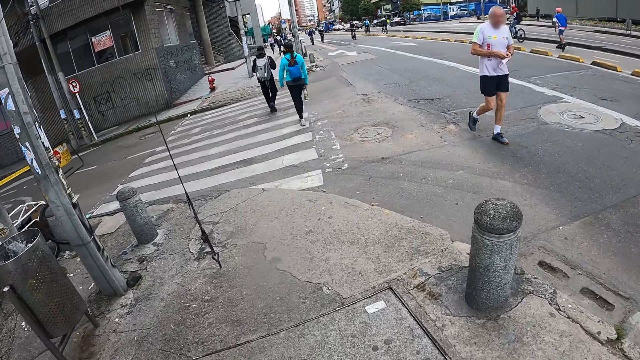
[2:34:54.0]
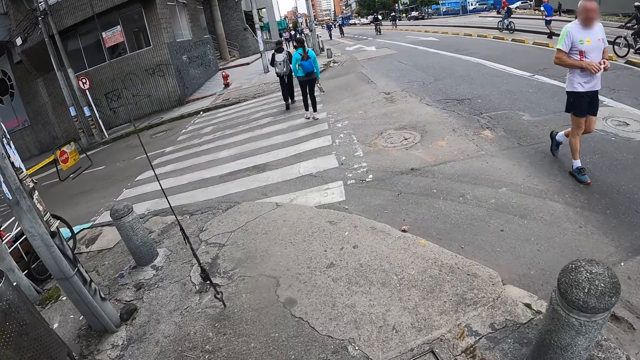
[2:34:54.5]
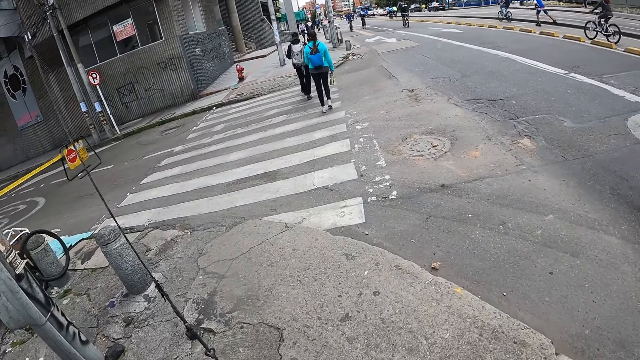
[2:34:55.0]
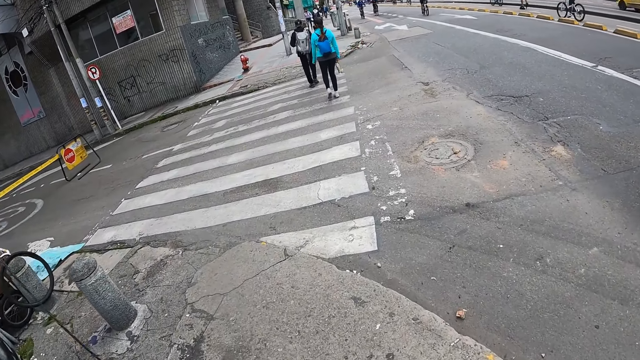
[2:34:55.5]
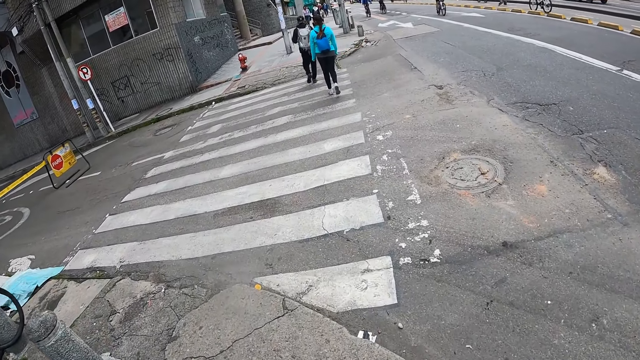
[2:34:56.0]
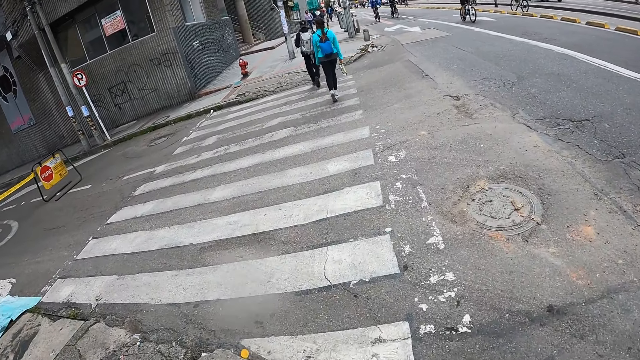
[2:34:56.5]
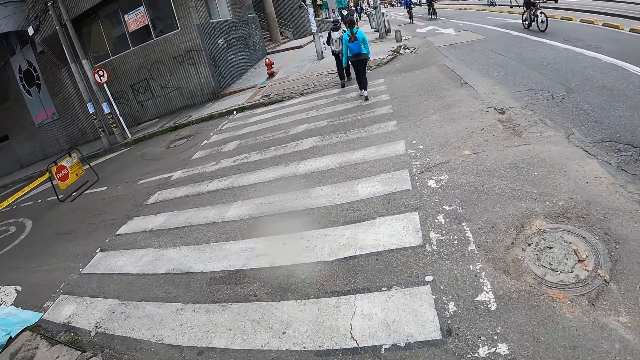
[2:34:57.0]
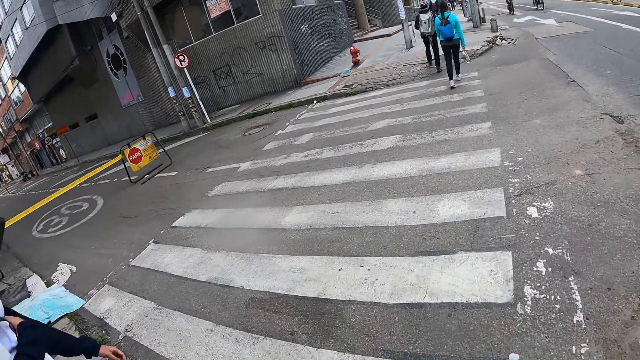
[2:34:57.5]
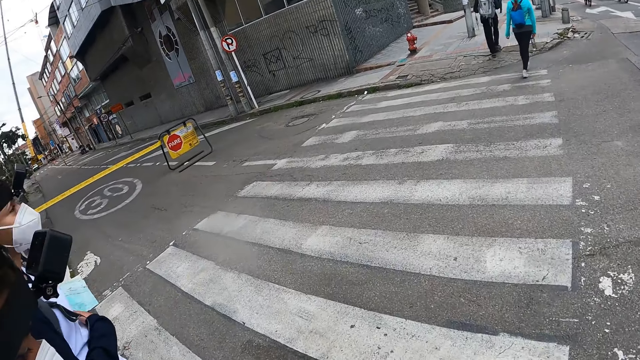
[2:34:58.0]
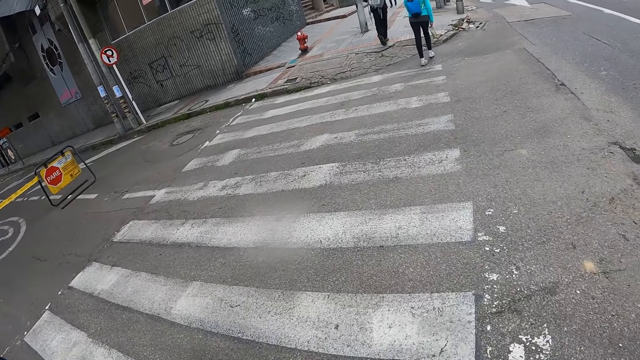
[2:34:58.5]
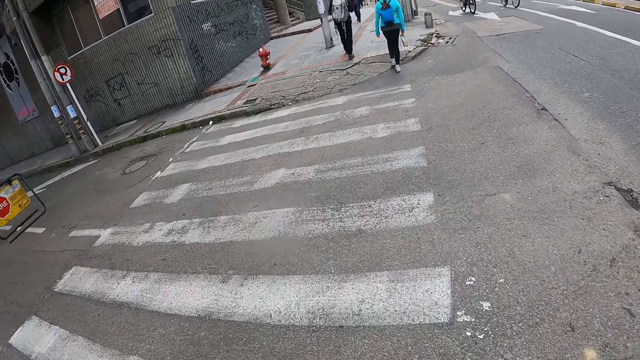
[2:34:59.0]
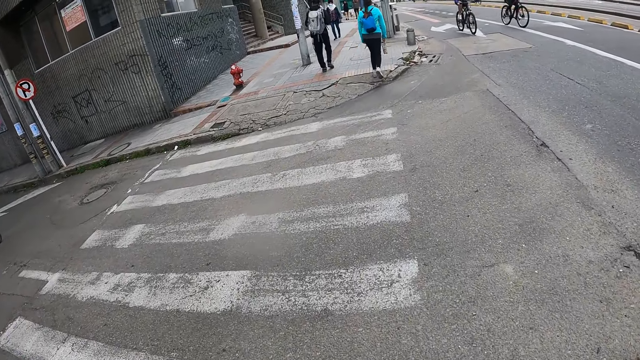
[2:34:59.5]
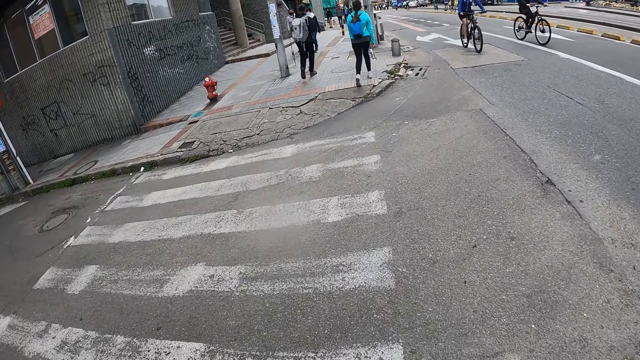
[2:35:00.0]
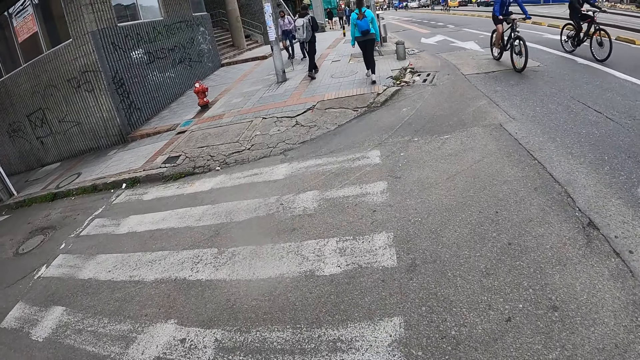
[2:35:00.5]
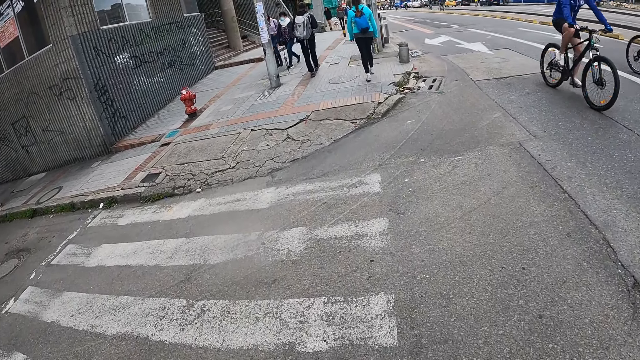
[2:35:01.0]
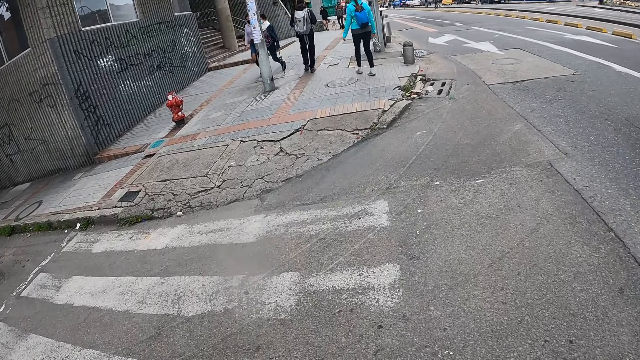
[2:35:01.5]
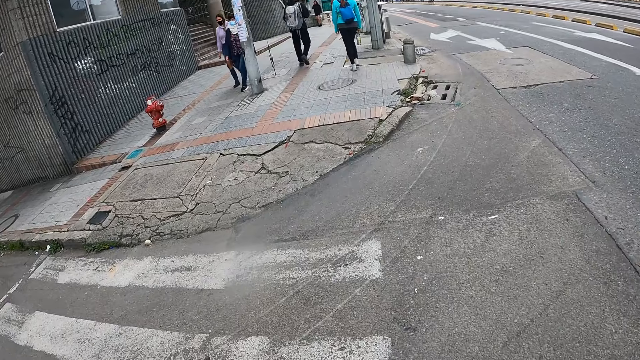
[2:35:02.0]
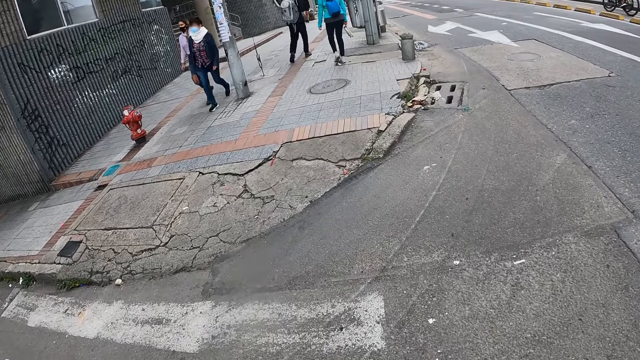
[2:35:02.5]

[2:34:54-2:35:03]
The camera wearer crosses the road. A woman crosses the road. Another woman crosses the road. The camera wearer crosses the road.

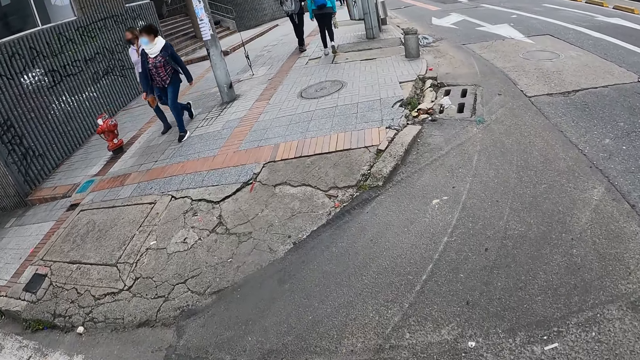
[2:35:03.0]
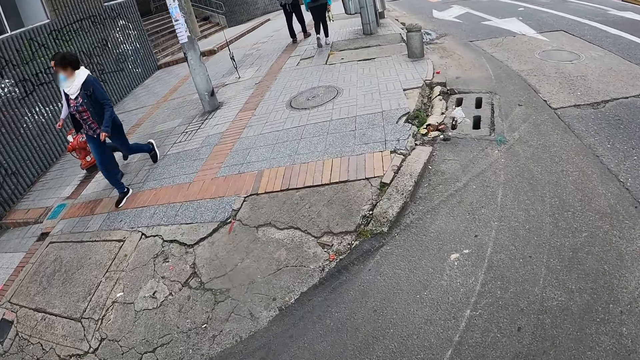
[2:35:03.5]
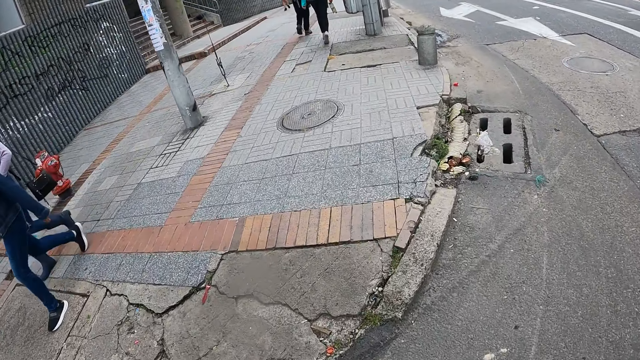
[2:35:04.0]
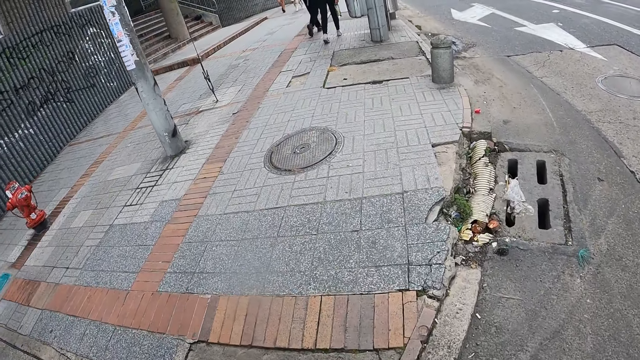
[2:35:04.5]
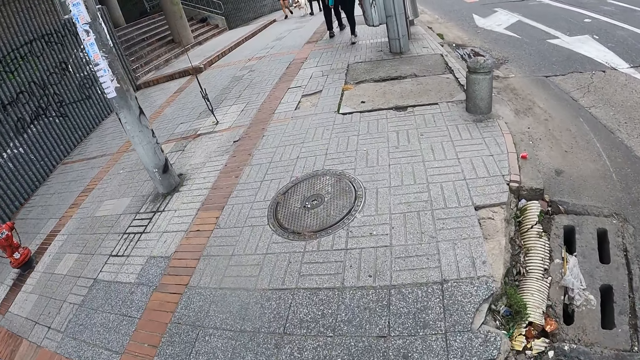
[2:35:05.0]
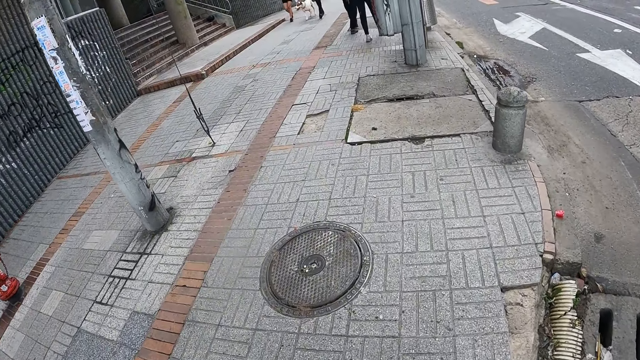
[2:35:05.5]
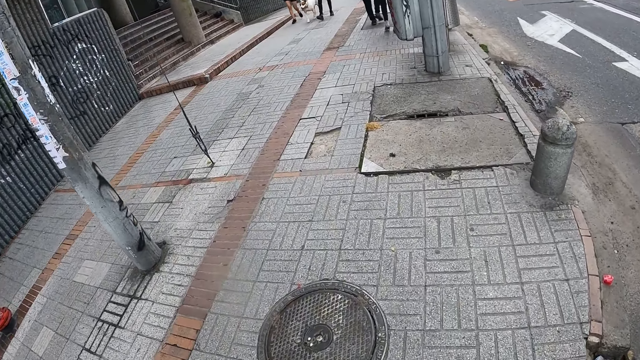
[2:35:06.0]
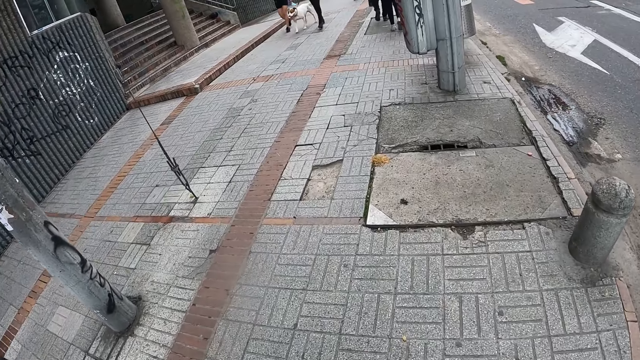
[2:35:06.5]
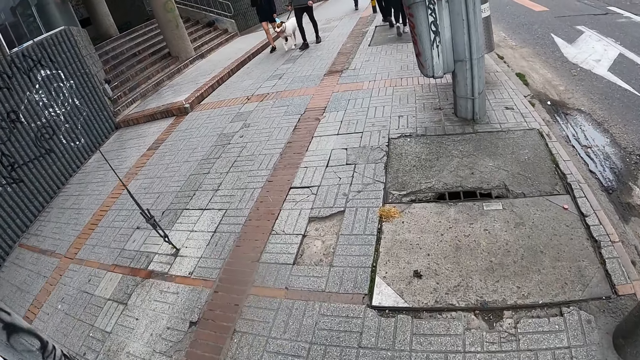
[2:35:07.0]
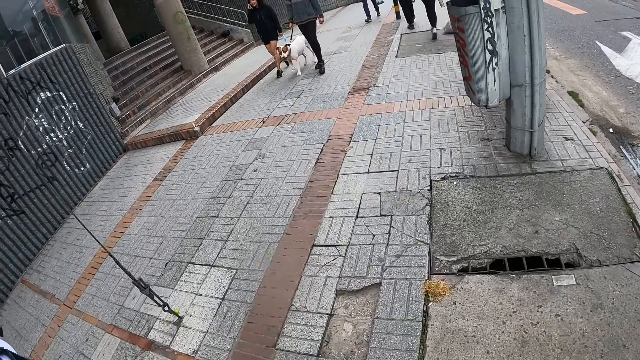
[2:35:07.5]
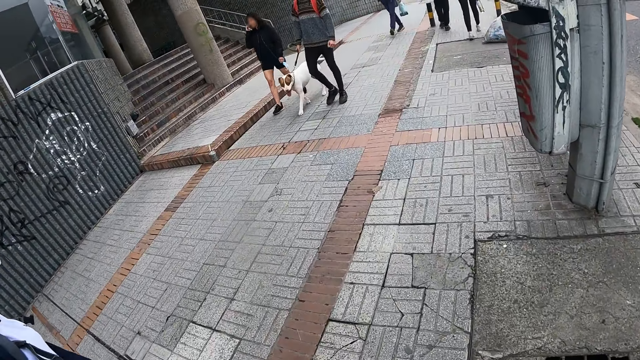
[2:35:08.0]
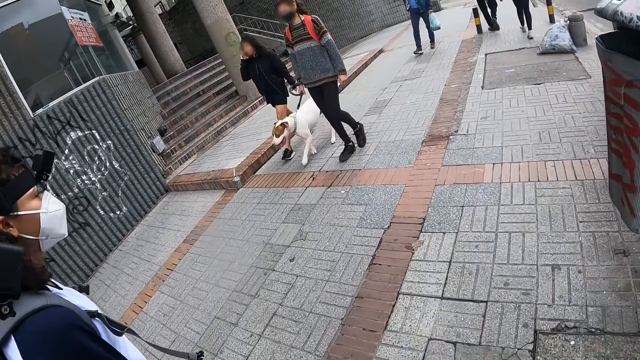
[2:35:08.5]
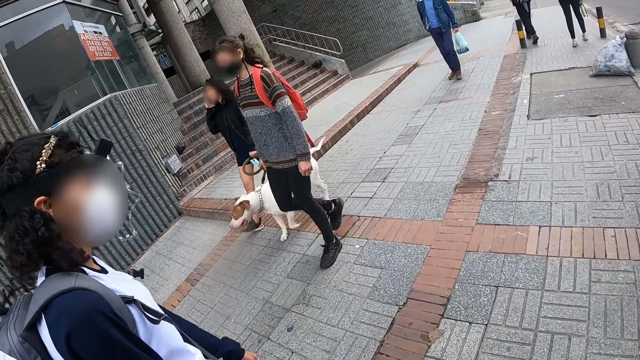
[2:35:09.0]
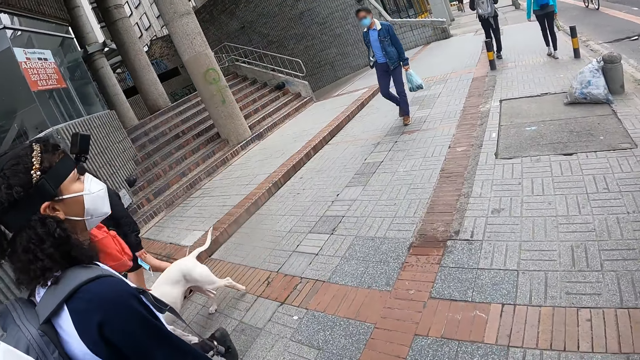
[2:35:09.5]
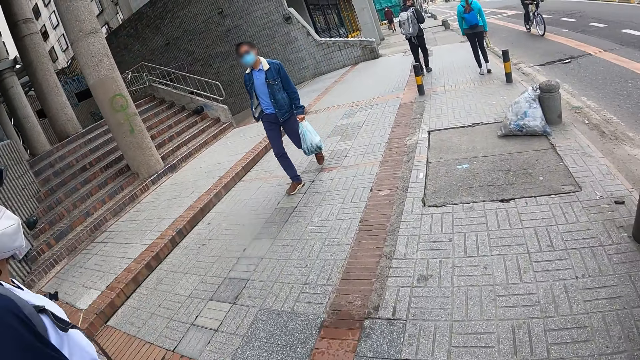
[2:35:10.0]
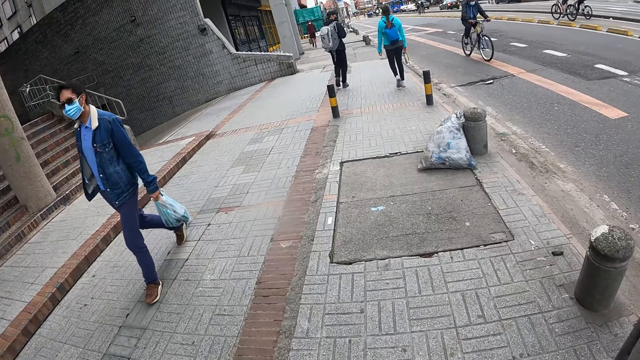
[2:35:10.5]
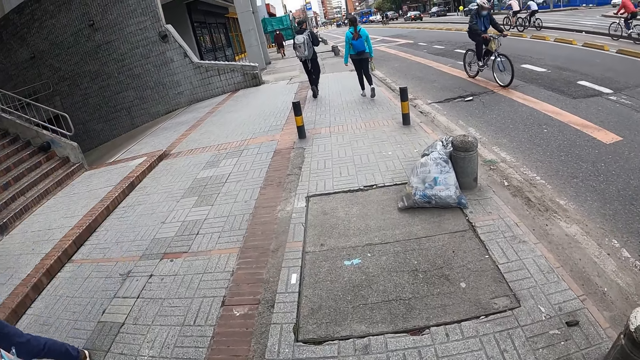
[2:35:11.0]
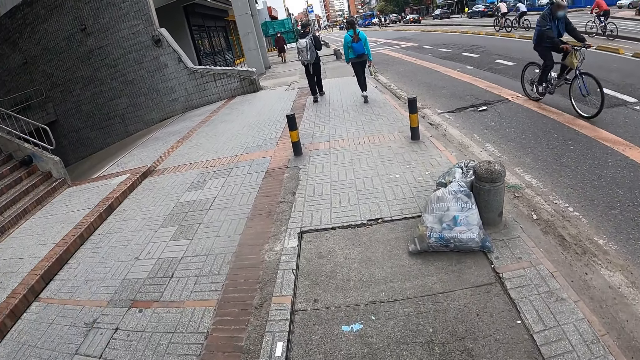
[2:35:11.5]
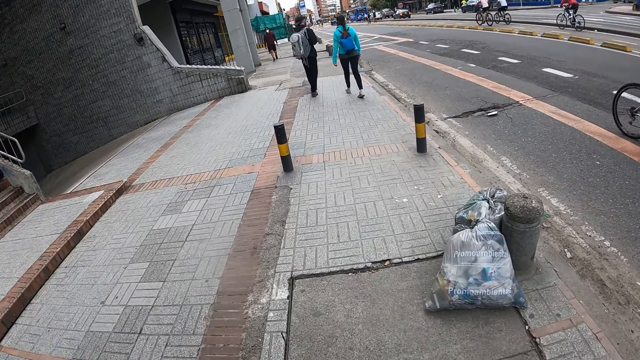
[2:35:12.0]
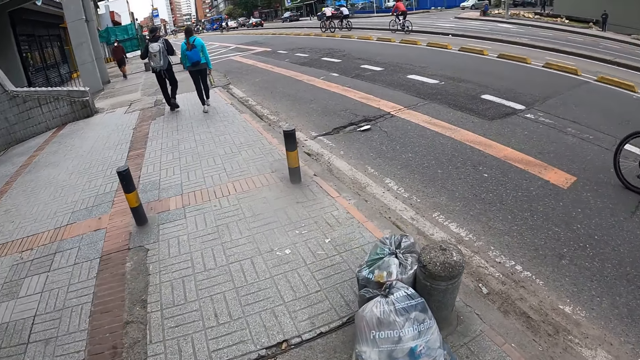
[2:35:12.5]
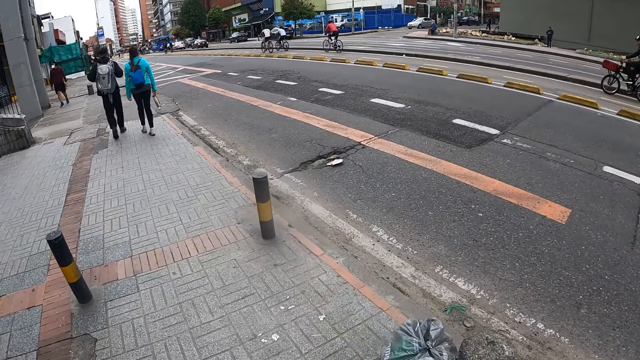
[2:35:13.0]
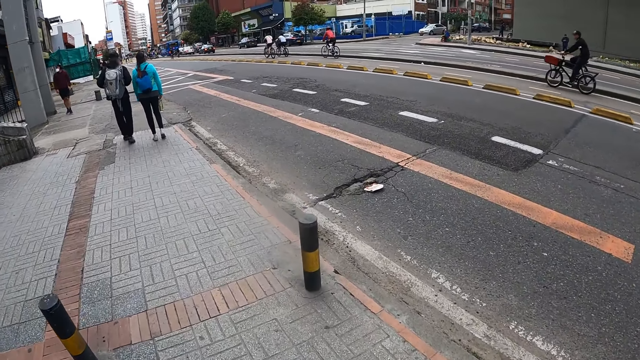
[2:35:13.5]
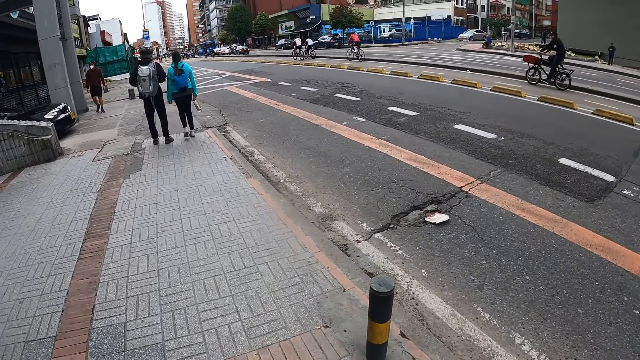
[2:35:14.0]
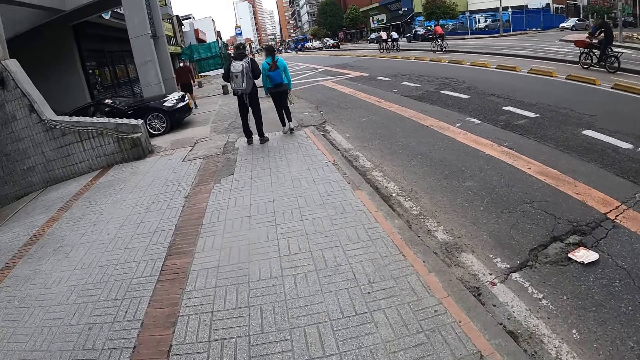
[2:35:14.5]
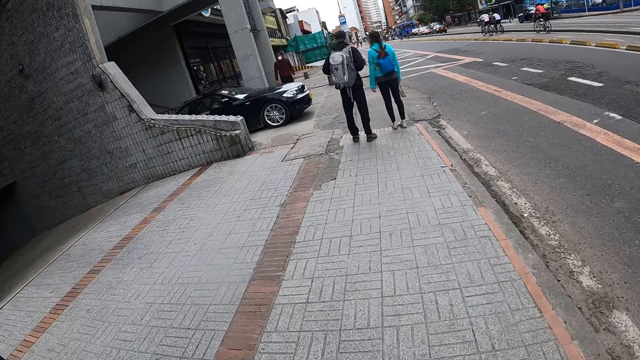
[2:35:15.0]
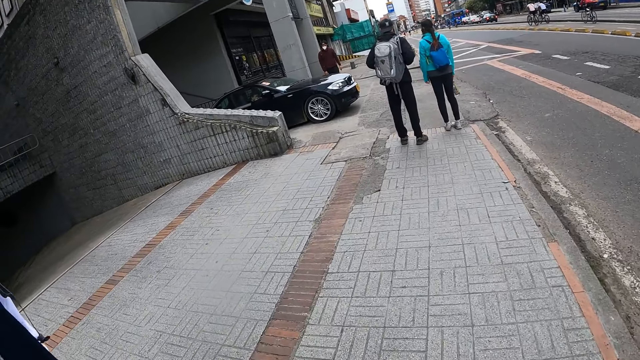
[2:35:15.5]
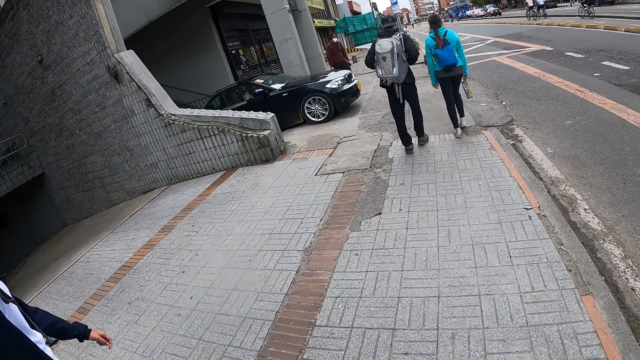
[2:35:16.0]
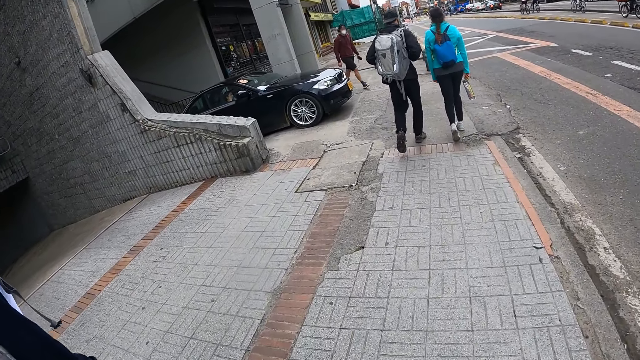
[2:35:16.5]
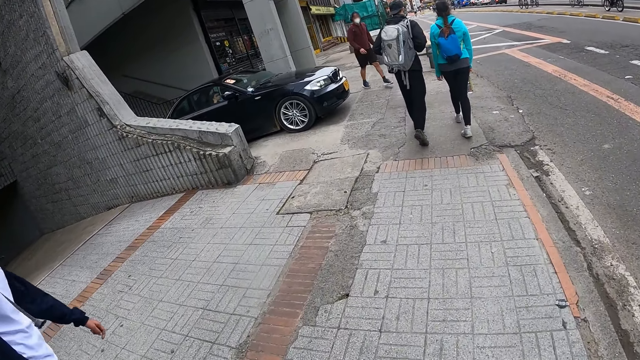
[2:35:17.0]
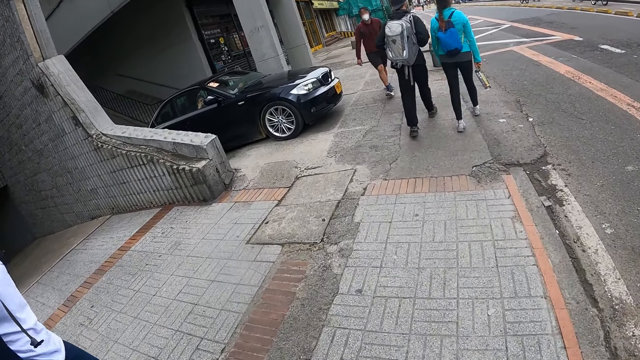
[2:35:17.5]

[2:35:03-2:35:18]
The camera wearer walks on the pavement. A woman is on the pavement. The camera wearer walks on the pavement.
